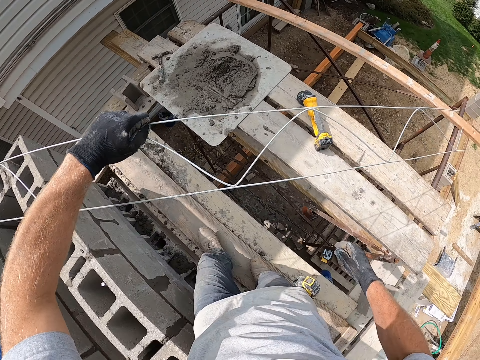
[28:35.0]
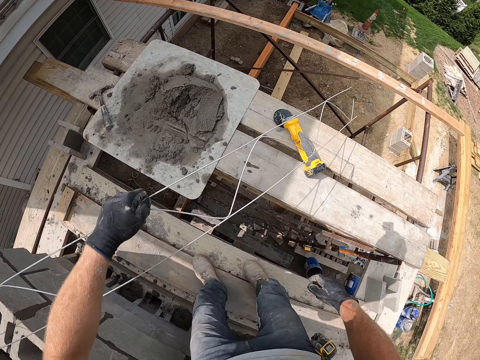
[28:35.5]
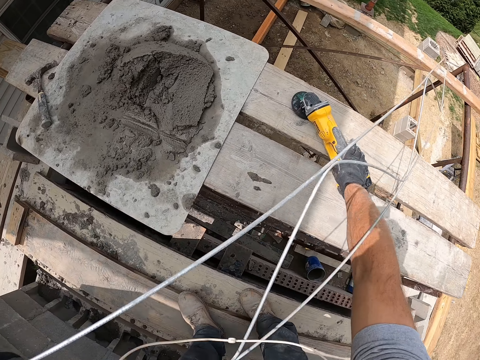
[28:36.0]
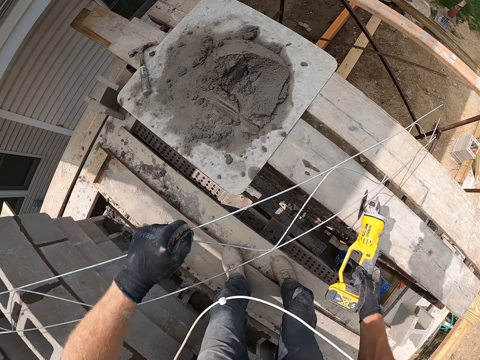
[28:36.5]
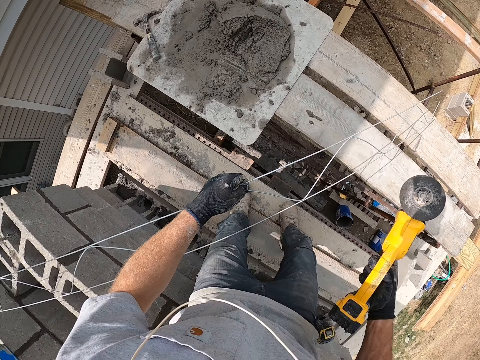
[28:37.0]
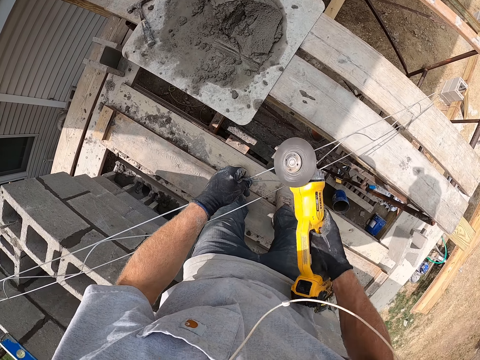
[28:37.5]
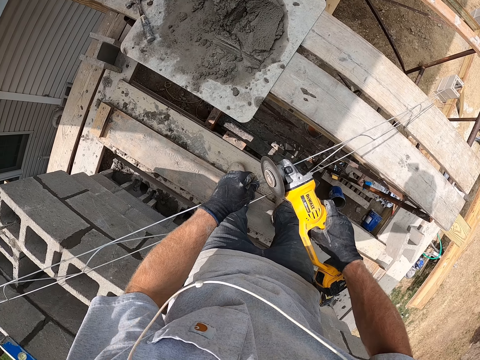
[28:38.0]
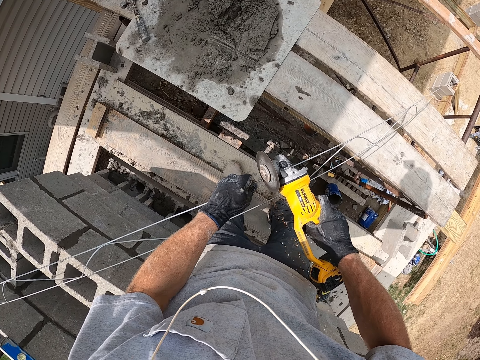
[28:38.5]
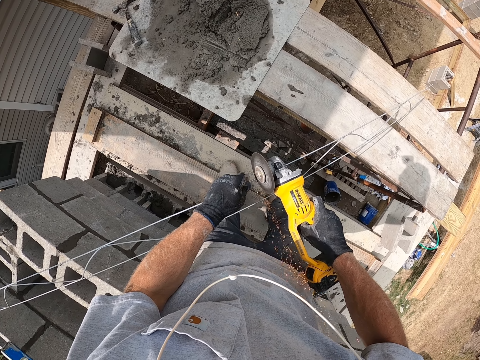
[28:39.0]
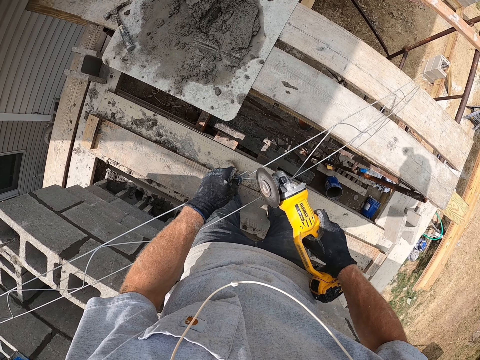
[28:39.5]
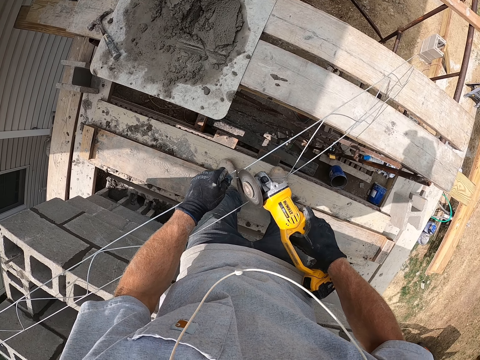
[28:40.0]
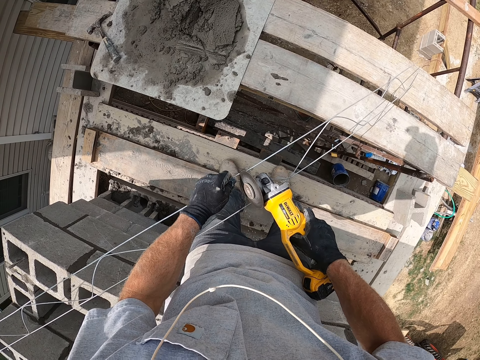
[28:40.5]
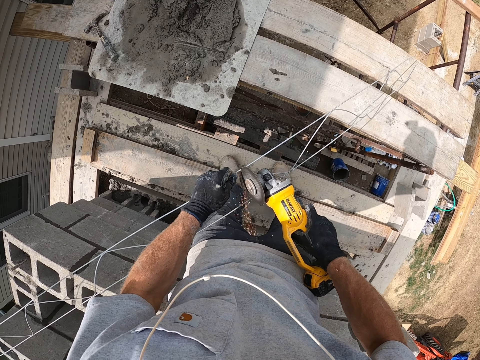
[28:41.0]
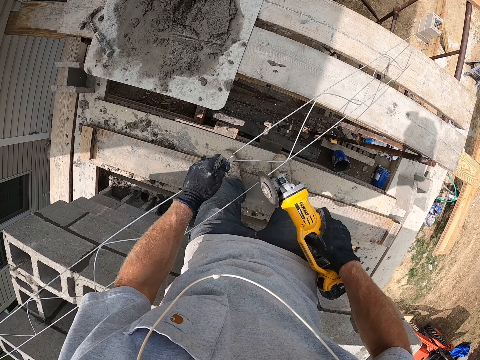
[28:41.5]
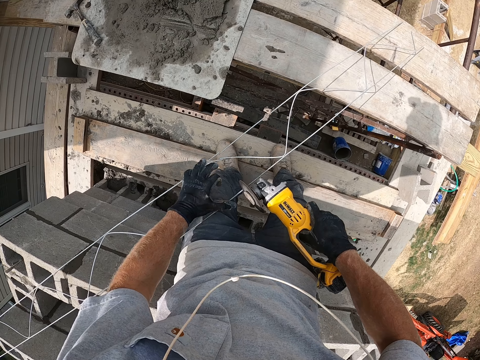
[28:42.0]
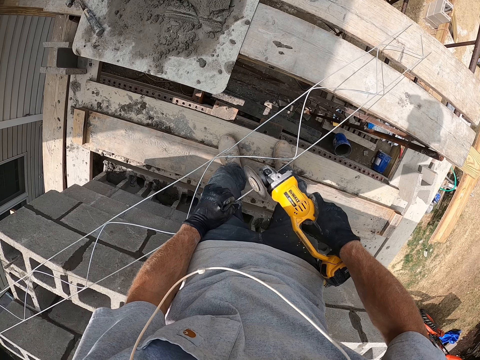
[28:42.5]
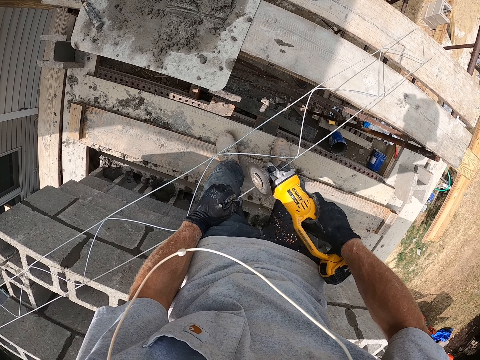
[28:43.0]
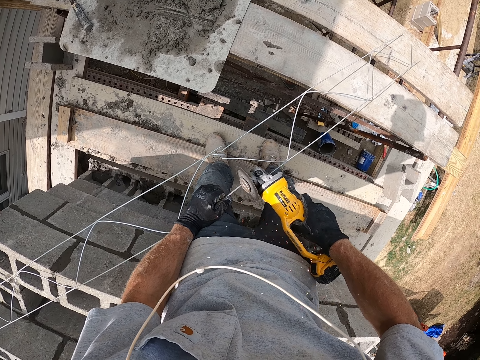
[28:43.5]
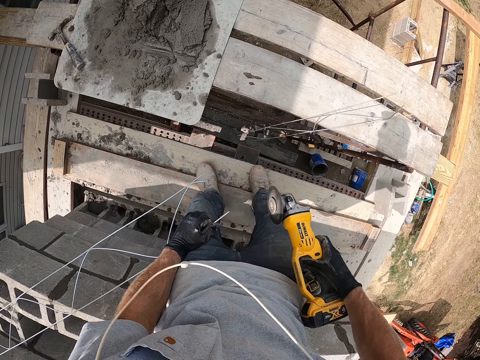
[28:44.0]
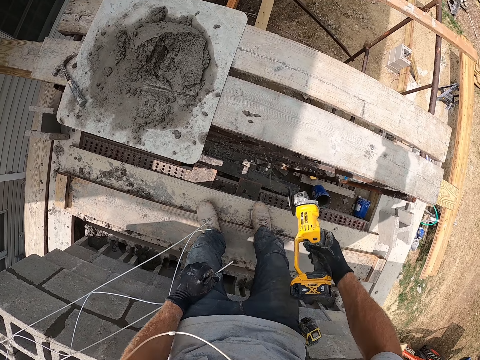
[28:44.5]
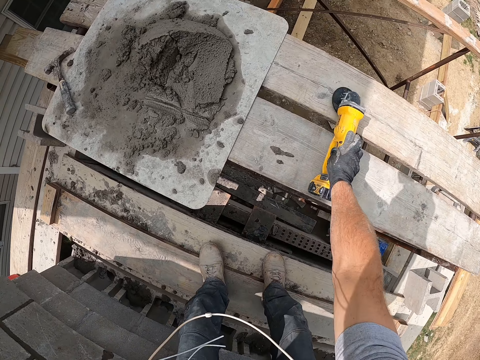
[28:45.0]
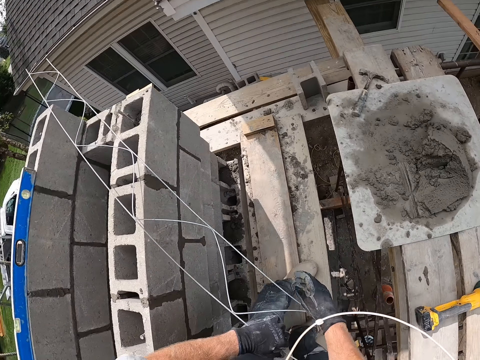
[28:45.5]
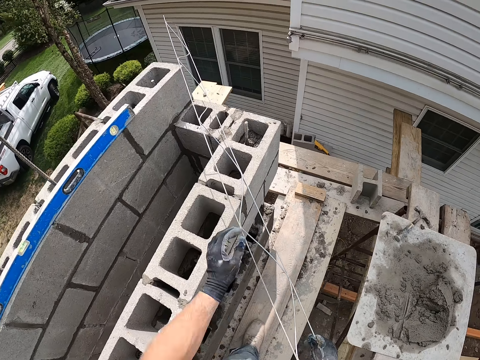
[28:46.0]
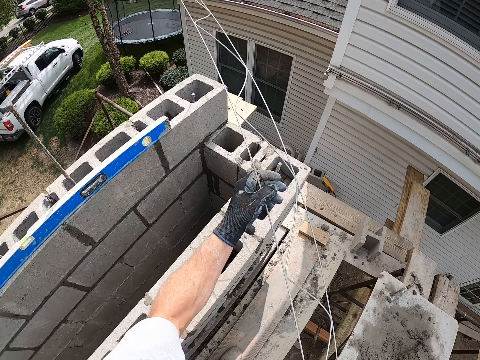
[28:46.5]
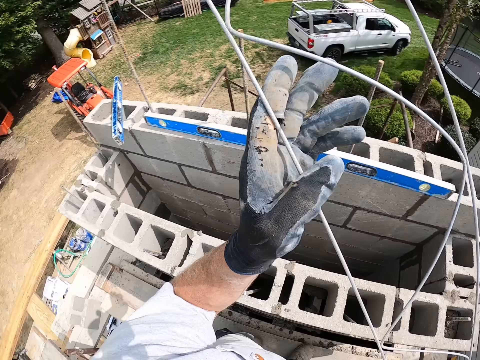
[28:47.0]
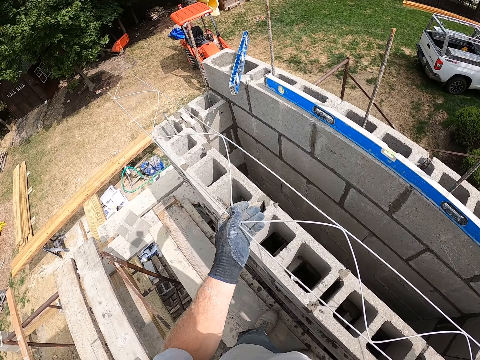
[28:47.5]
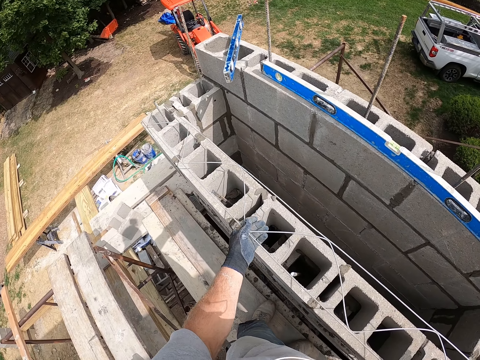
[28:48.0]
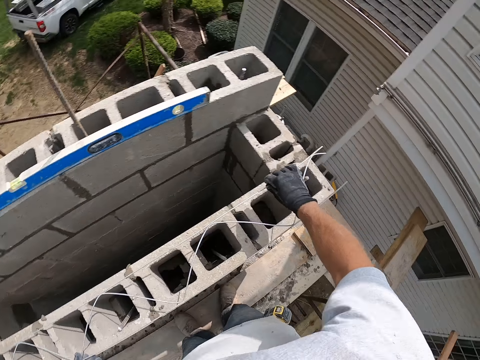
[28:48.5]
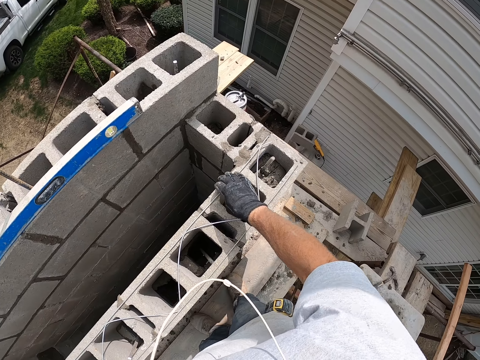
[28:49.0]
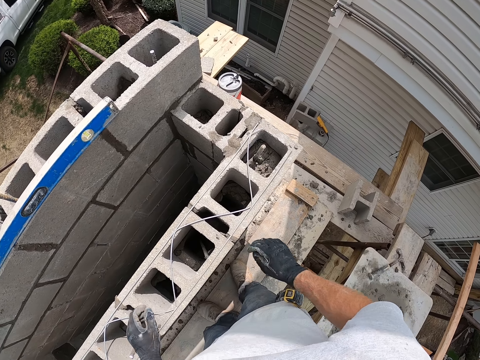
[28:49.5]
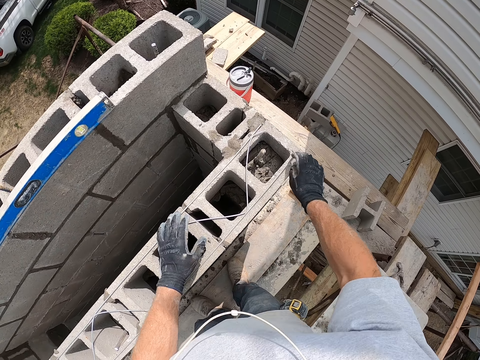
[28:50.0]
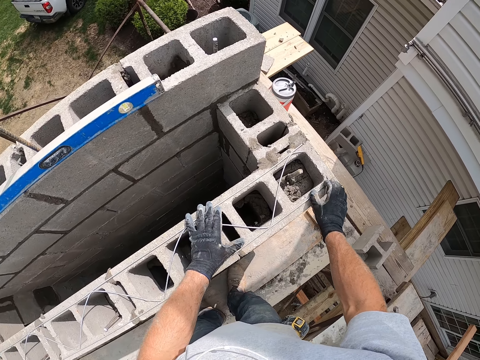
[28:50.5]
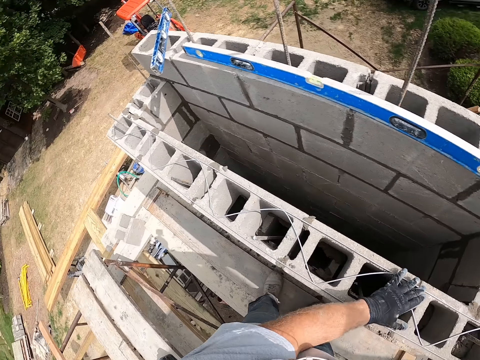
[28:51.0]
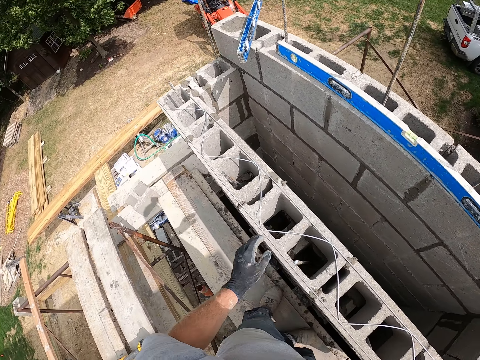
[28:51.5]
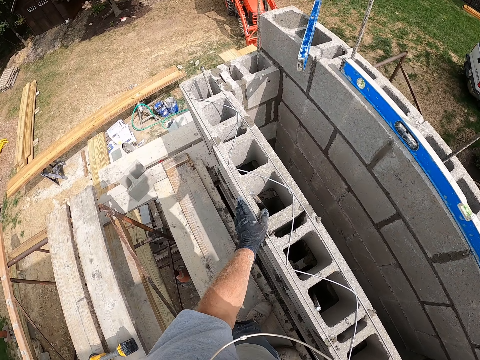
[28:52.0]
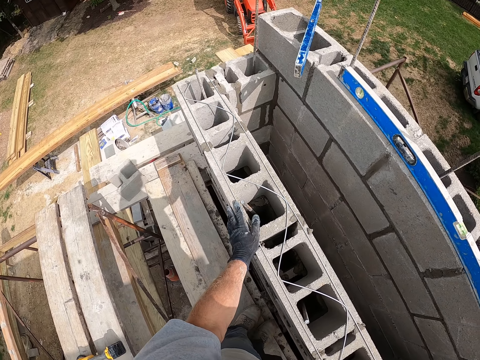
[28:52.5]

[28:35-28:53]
The camera wearer picks up an iron cutter or drill machine from the wooden plank. They cut the iron frame or wire with the iron cutter. They drop the iron cutter on the wooden plank. They move the iron frame on the concrete wall. They place the iron frame on the concrete wall. They fix the wire on the bricks. They adjust the iron frame on the concrete wall.

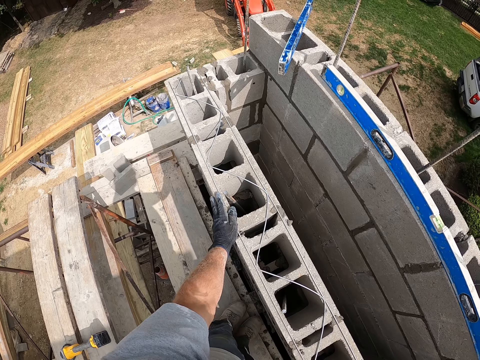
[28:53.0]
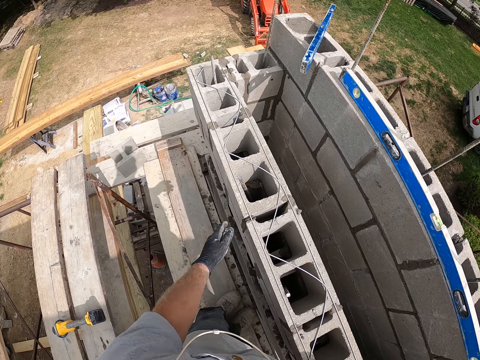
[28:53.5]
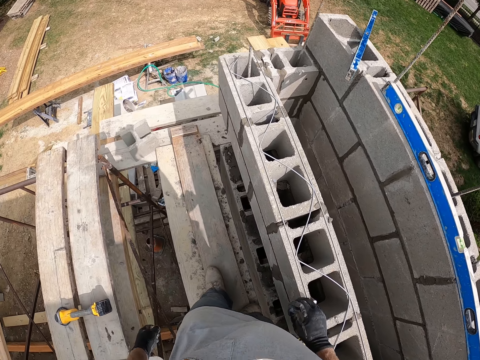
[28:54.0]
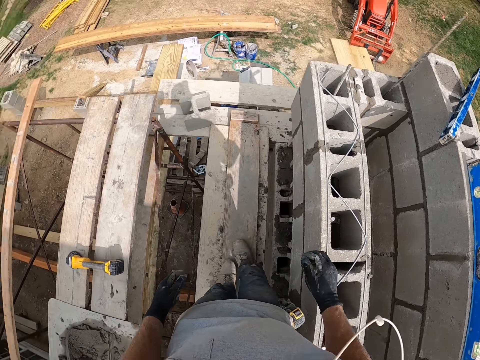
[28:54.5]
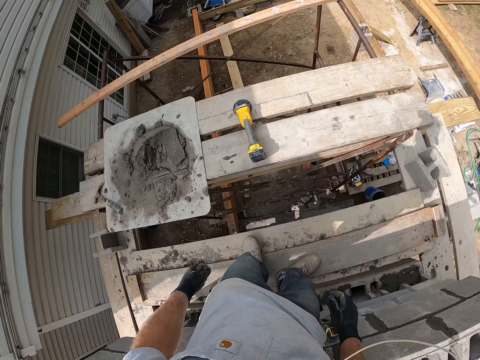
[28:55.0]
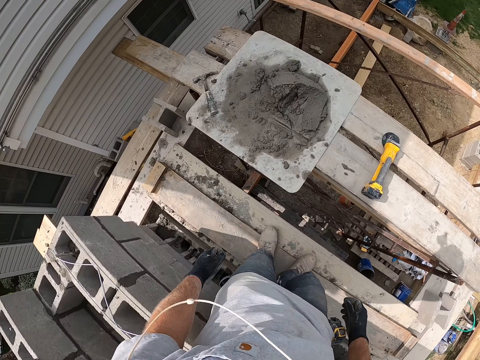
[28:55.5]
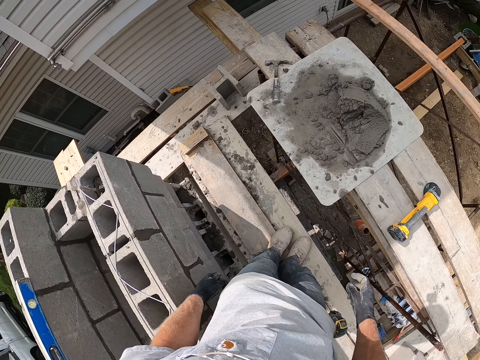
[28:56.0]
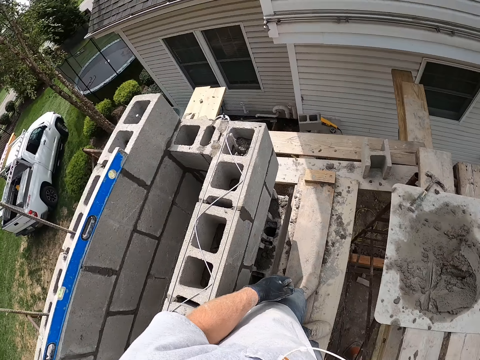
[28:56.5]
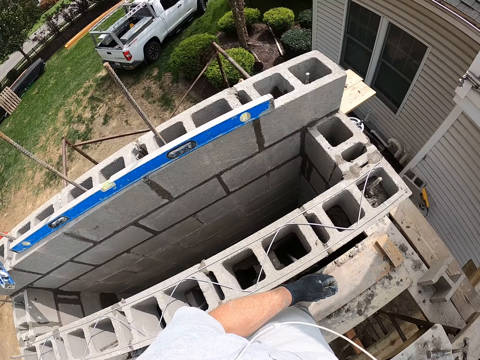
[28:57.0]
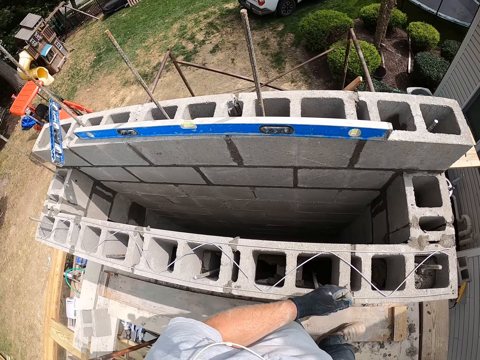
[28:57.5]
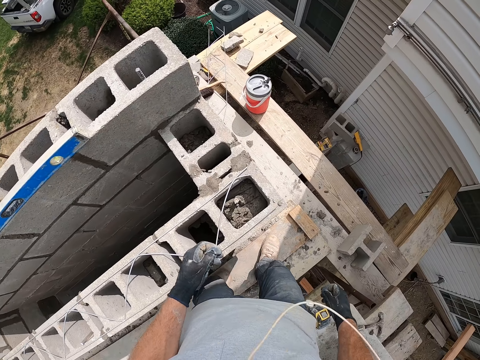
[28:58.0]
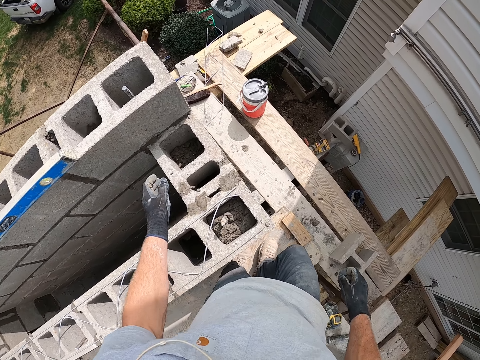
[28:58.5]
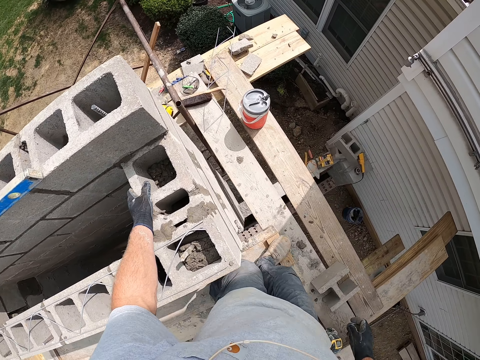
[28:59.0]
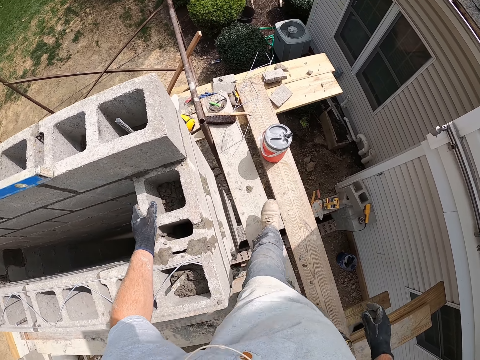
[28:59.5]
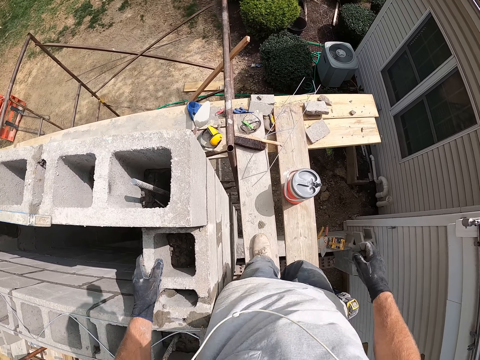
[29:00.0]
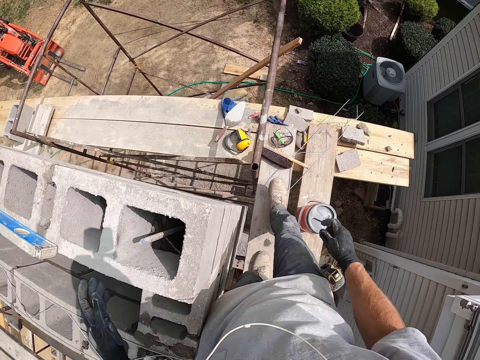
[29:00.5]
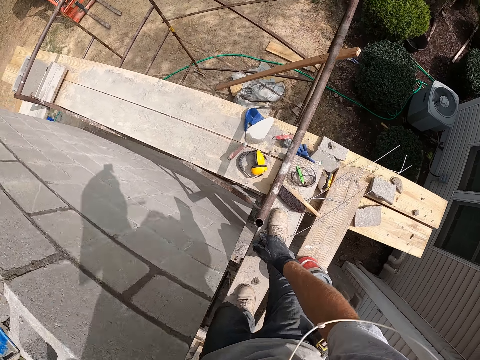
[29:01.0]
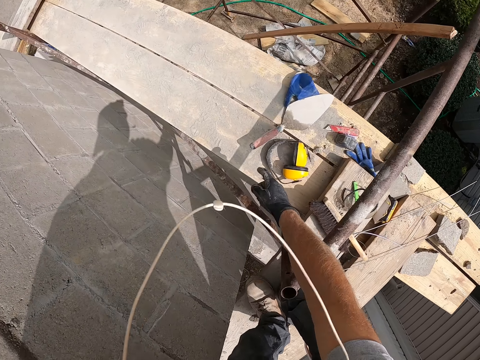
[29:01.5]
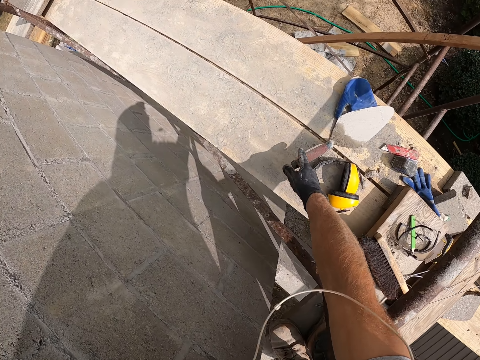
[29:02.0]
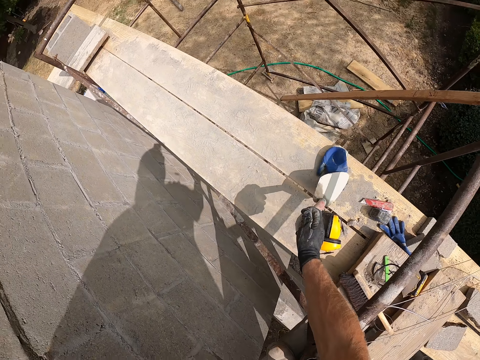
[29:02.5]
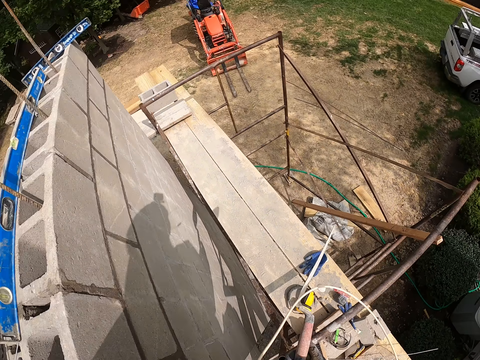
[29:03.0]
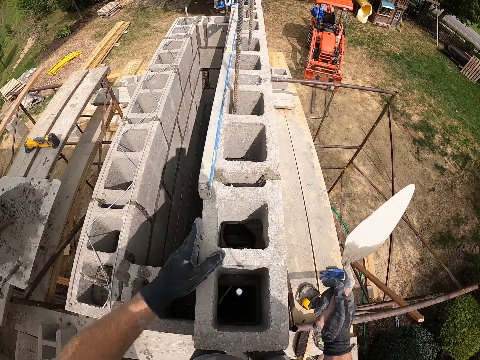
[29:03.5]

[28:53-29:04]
The camera wearer looks around. They walk on the building. They pick up the trowel from the wooden plank.
